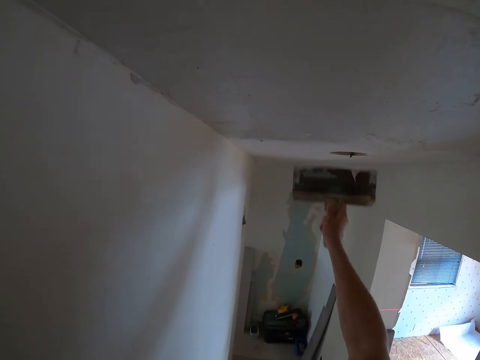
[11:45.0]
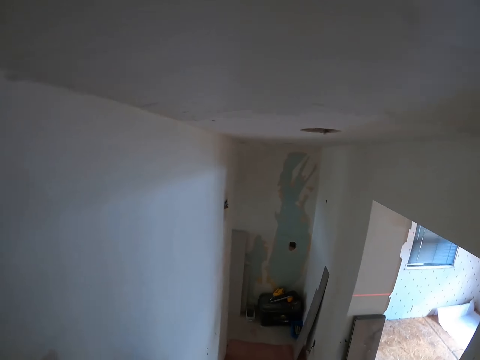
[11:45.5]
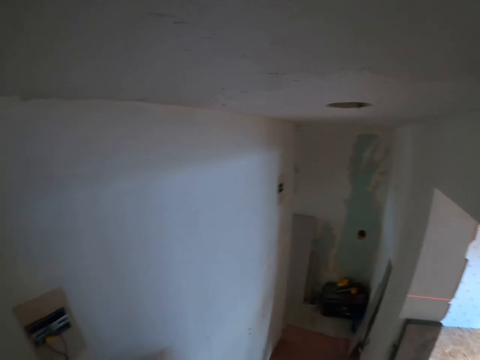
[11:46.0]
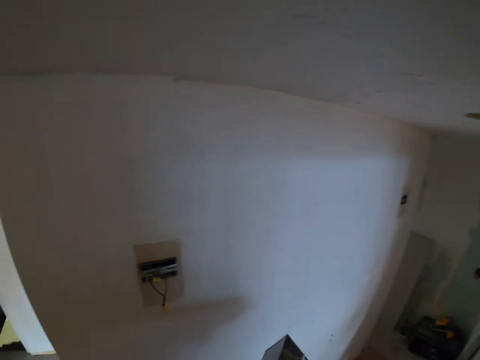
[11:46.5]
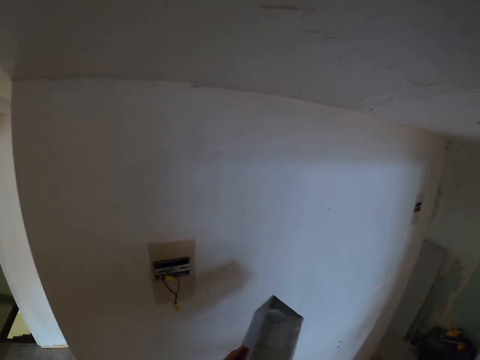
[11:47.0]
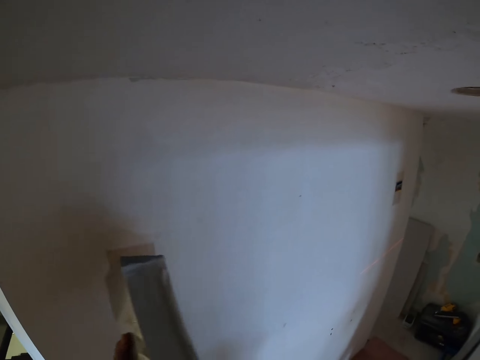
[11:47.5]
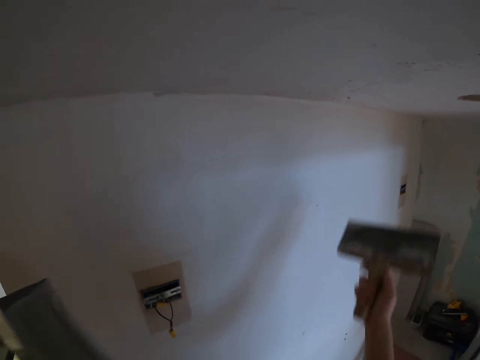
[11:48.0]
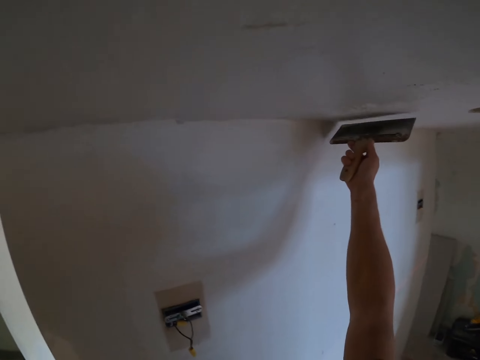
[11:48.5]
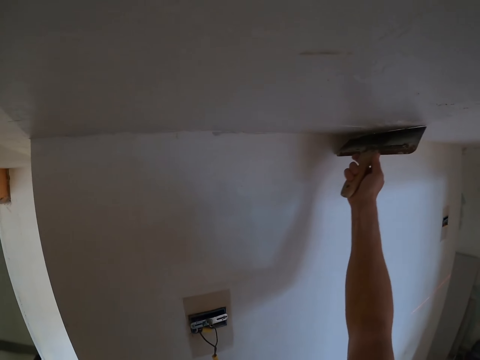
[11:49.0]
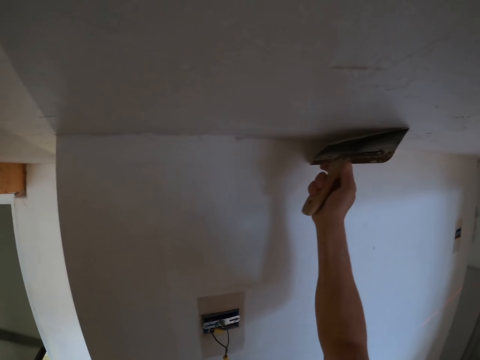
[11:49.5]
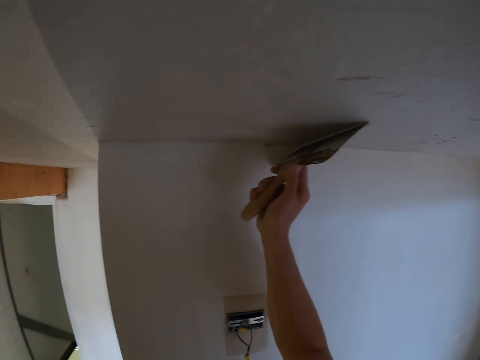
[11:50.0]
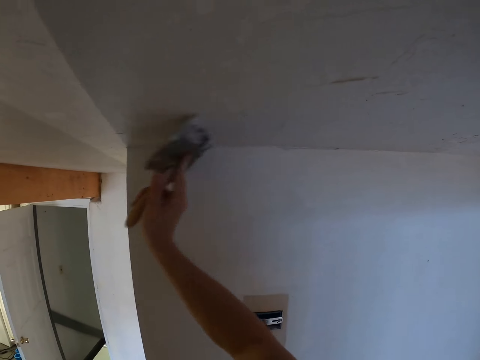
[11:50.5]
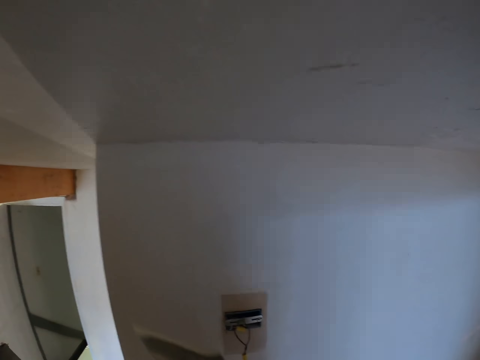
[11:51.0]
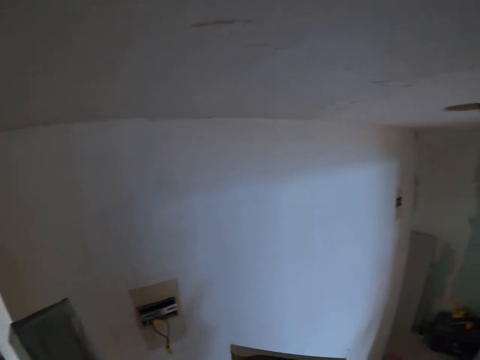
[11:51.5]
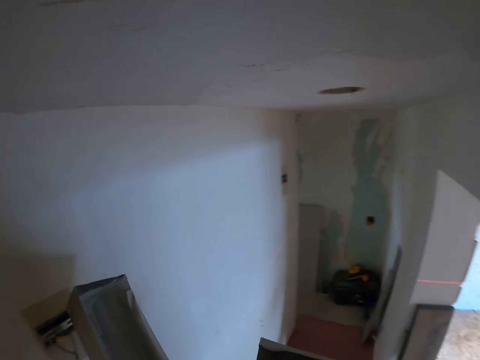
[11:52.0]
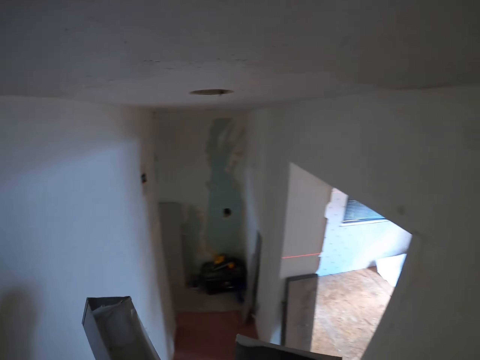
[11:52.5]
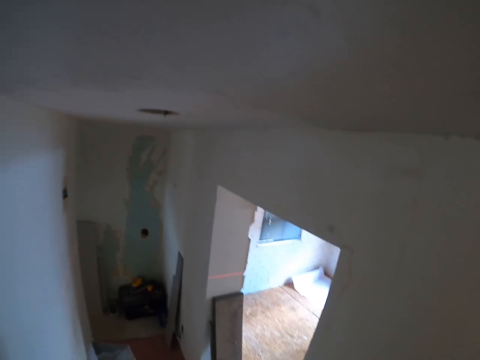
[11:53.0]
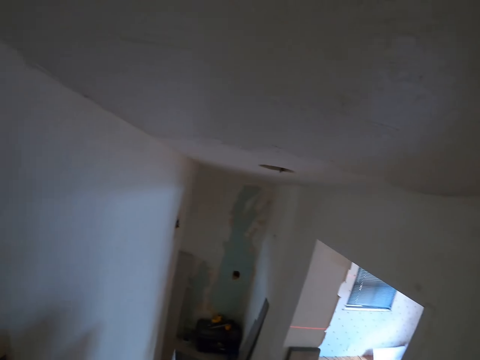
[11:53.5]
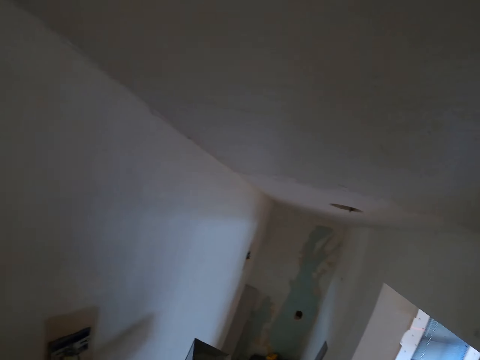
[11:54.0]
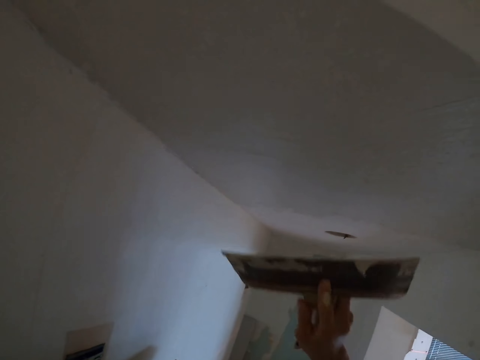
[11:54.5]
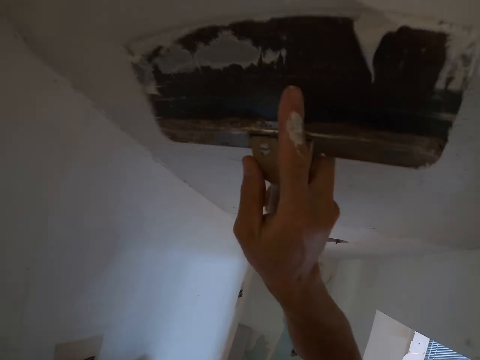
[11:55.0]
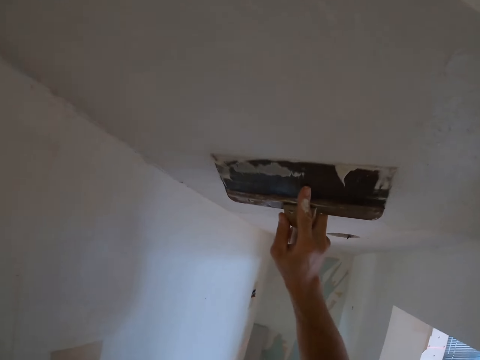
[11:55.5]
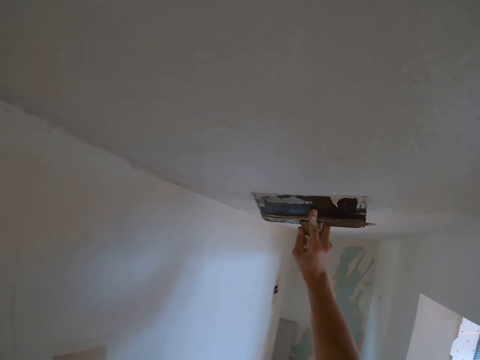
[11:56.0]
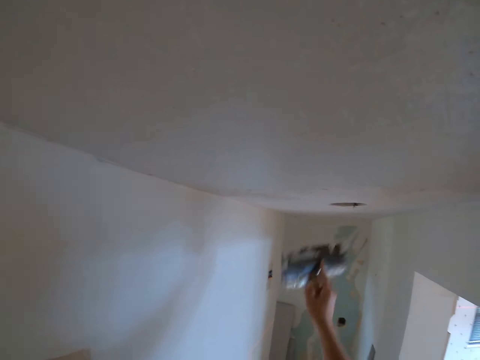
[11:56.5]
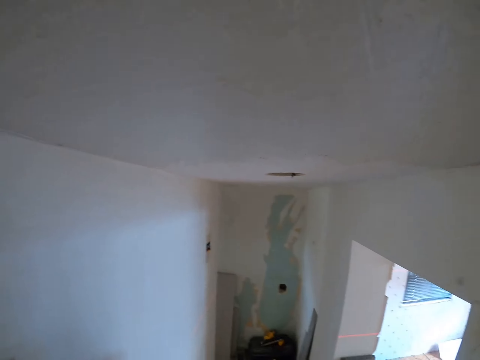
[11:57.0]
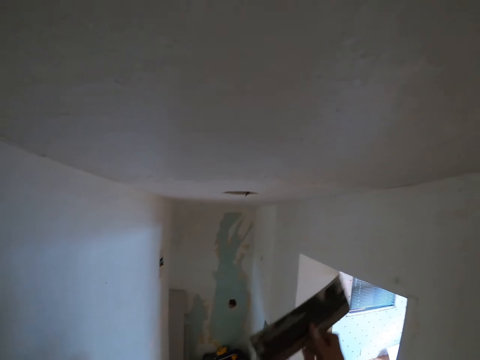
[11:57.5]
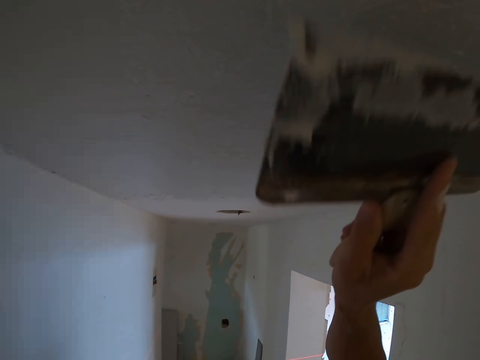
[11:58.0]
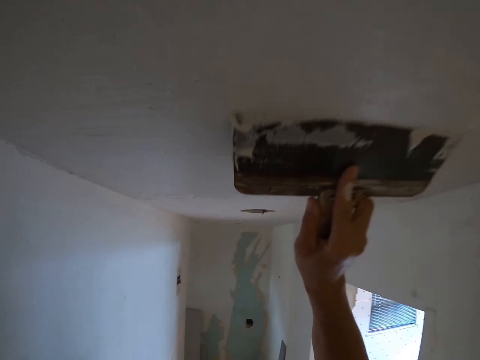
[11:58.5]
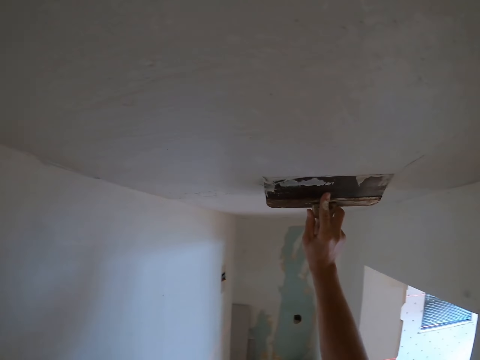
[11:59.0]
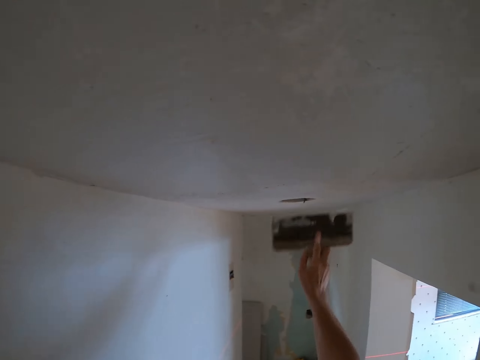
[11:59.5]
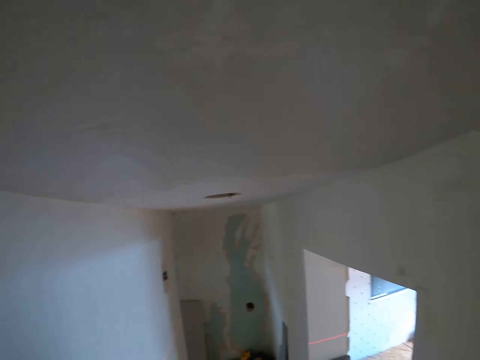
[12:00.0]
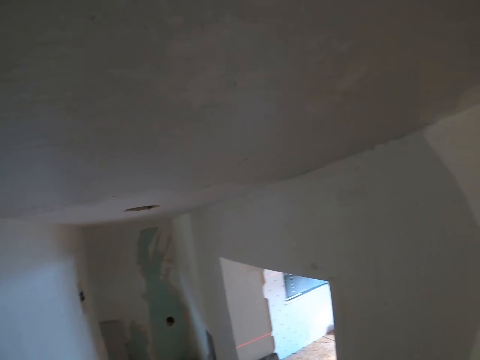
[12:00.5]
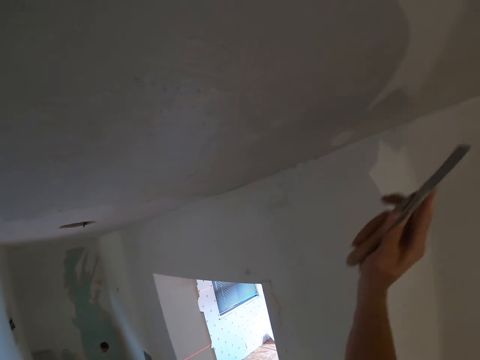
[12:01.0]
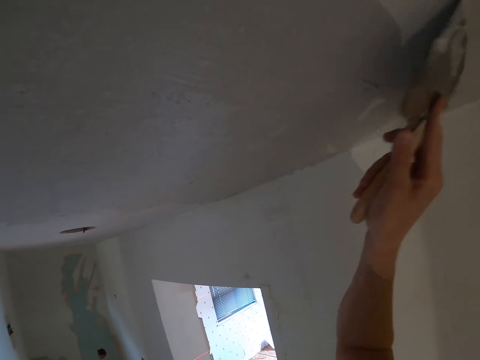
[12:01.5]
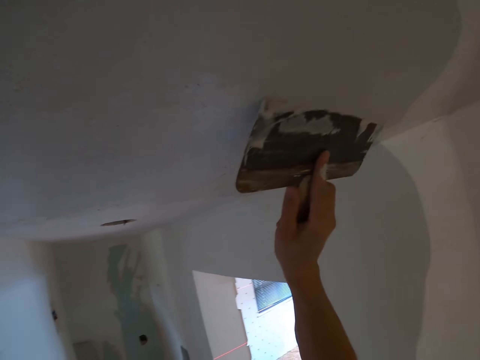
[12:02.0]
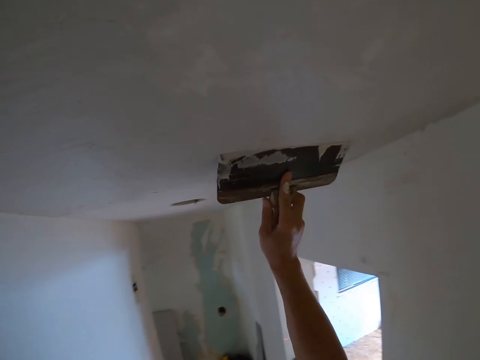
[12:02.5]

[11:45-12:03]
The camera wearer looks around the painted wall. They wipe the spatula on the paint holder. They paint the ceiling board. They look at the ceiling board. They paint the ceiling board. They wipe the spatula on the paint holder. They paint the ceiling board.

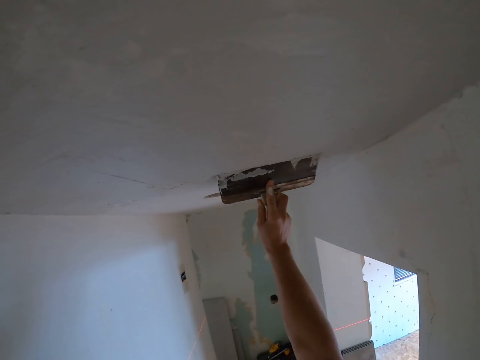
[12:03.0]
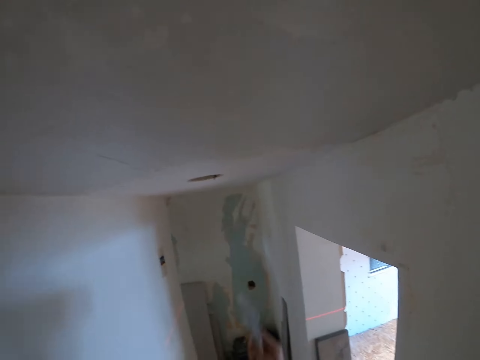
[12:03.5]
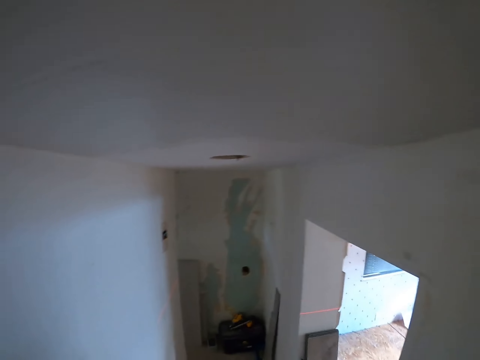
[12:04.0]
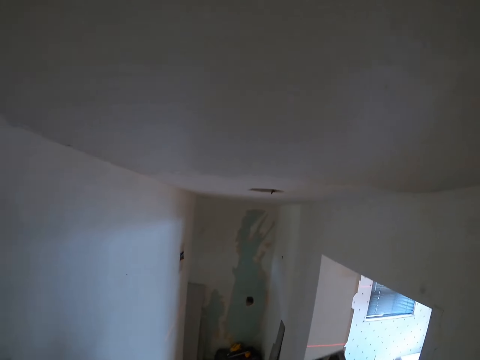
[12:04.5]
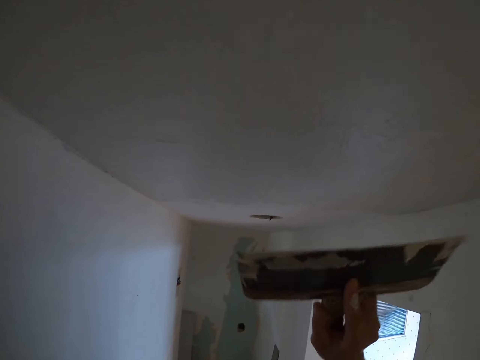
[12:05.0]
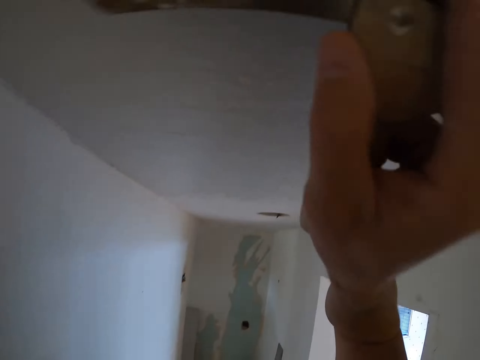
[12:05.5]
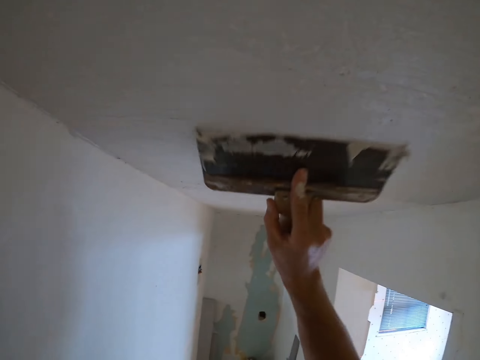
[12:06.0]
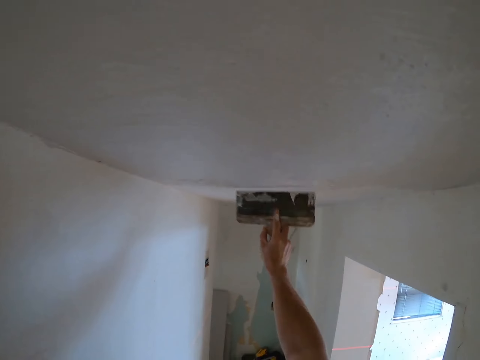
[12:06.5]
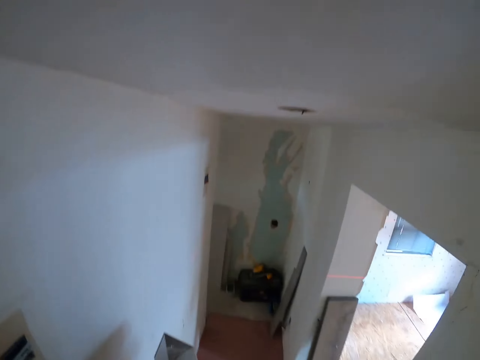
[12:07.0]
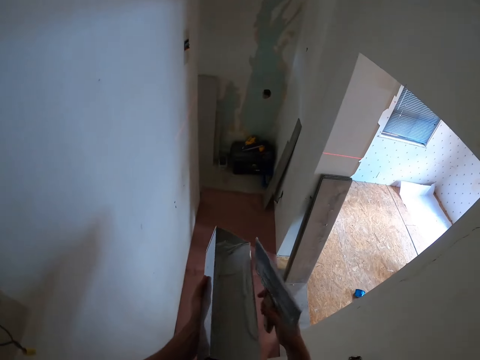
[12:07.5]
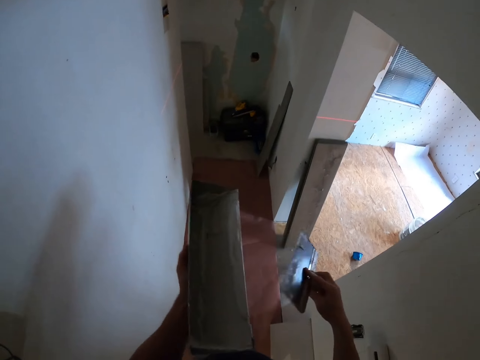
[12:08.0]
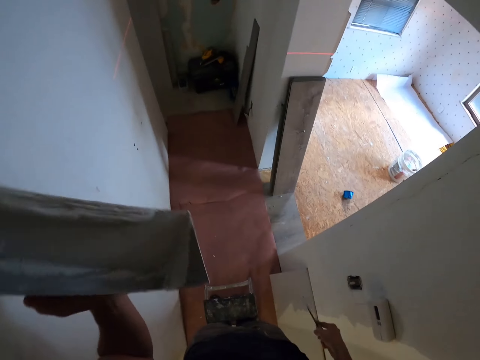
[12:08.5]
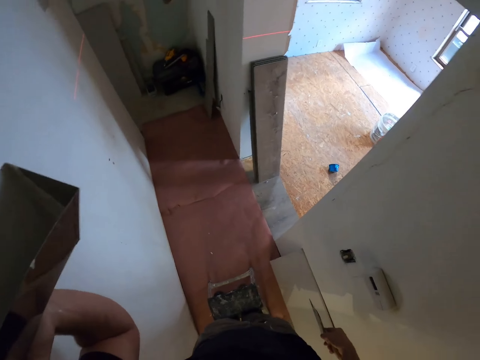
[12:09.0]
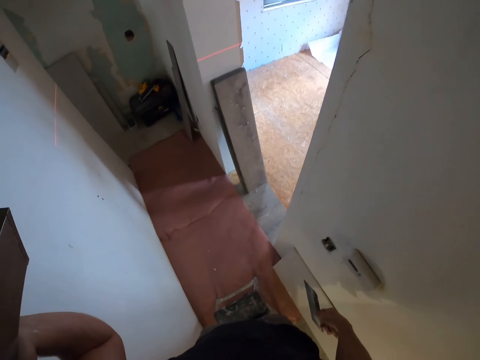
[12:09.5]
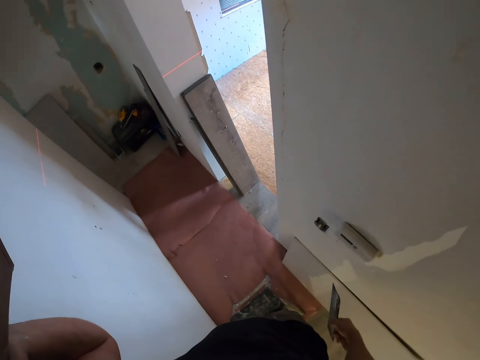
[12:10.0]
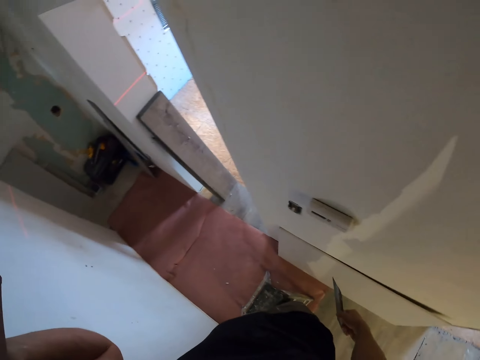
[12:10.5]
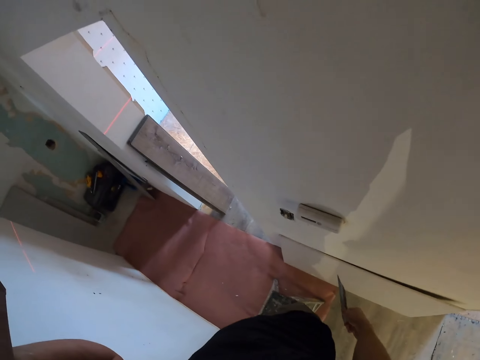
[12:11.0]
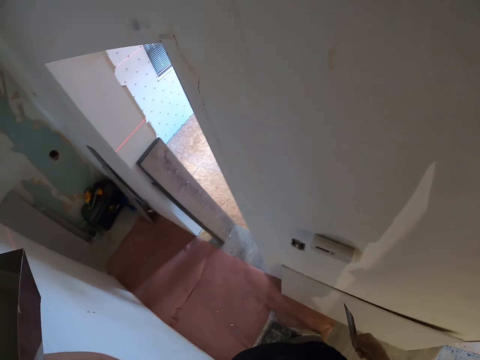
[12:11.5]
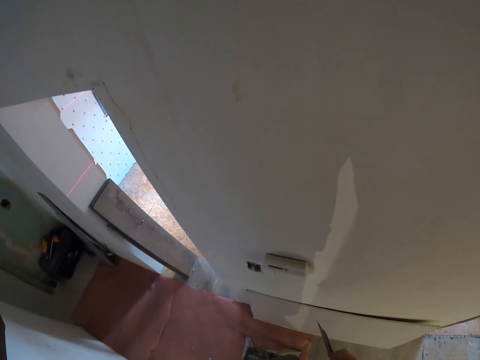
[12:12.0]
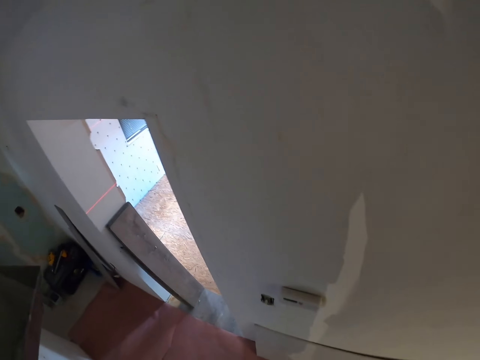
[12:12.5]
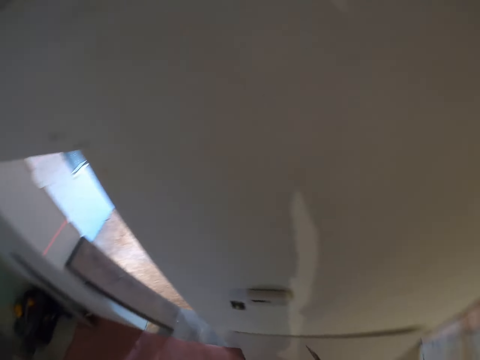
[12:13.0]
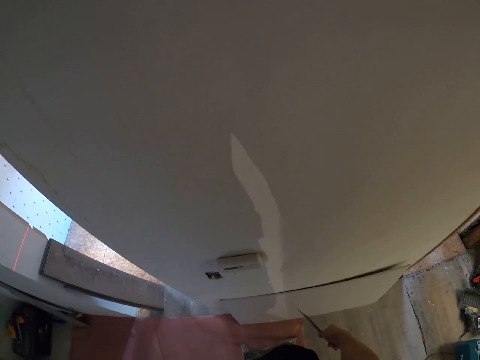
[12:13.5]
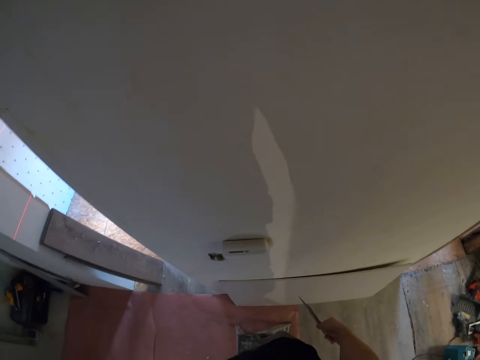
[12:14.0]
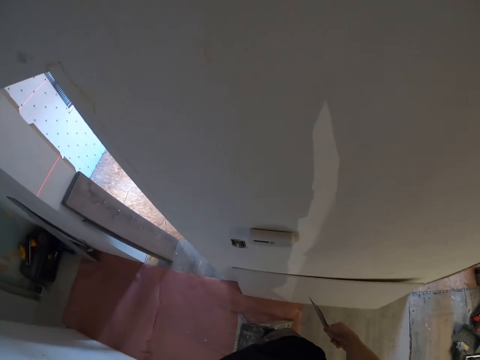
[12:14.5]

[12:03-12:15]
The camera wearer wipes the spatula on the paint holder. They paint the ceiling board. They wipe the spatula on the paint holder. They stare at the painted walls.
